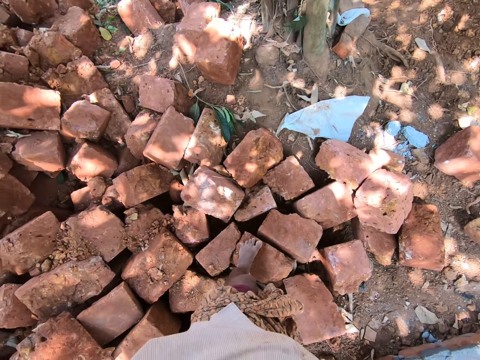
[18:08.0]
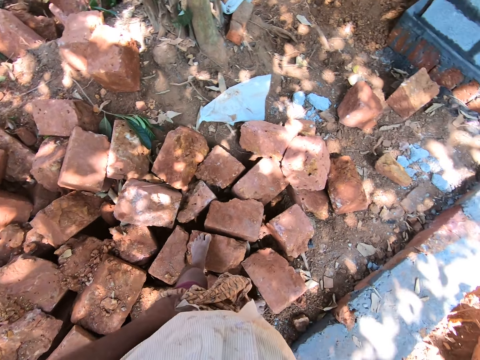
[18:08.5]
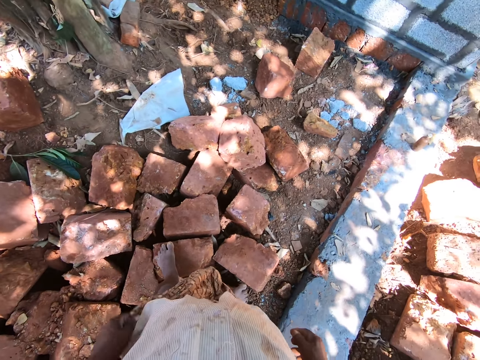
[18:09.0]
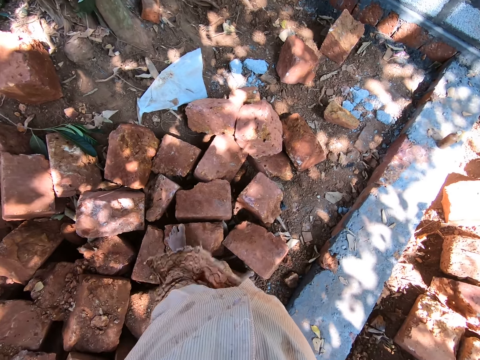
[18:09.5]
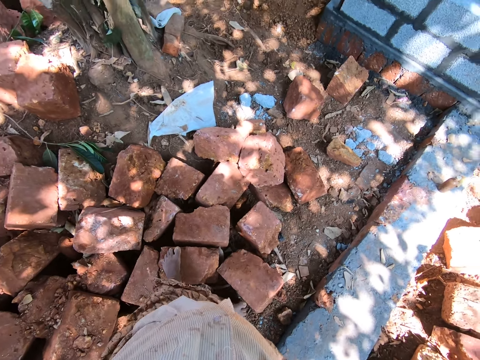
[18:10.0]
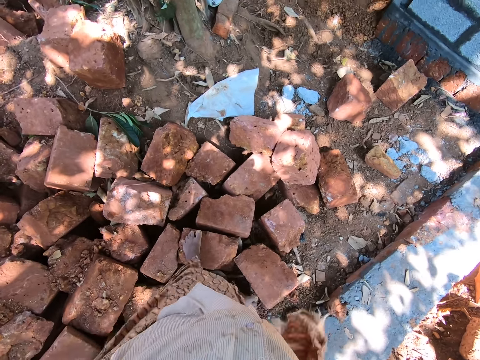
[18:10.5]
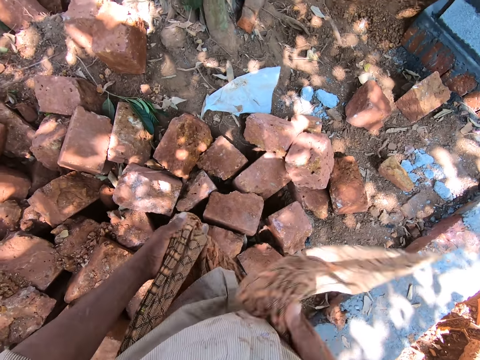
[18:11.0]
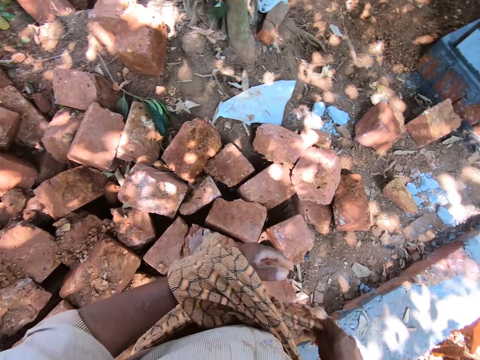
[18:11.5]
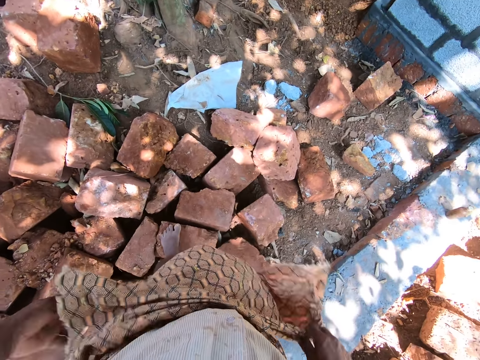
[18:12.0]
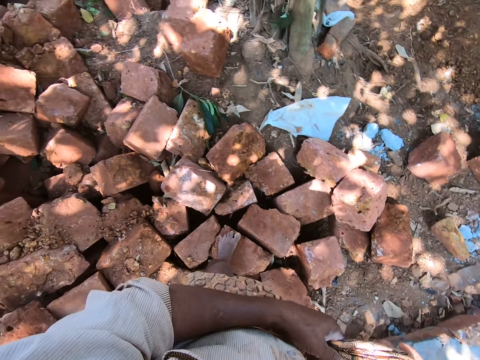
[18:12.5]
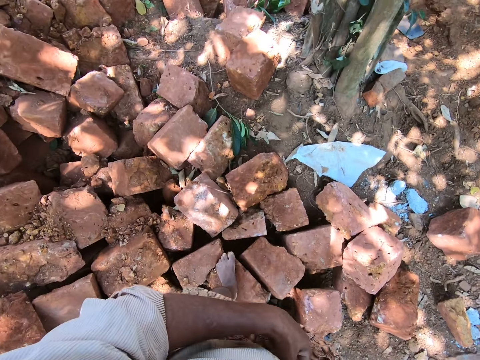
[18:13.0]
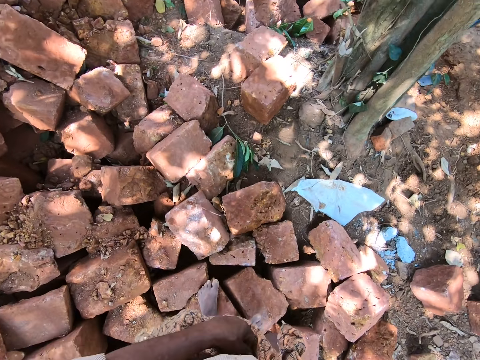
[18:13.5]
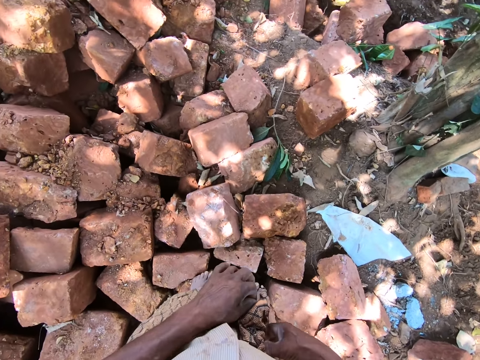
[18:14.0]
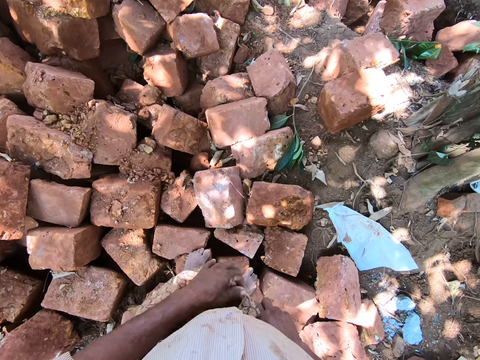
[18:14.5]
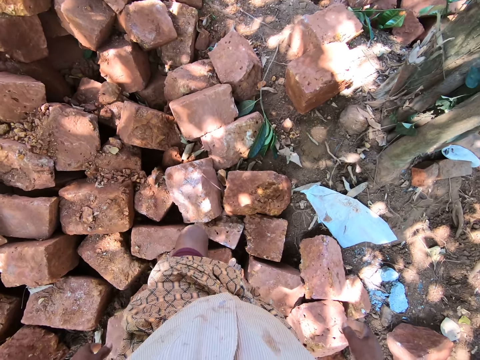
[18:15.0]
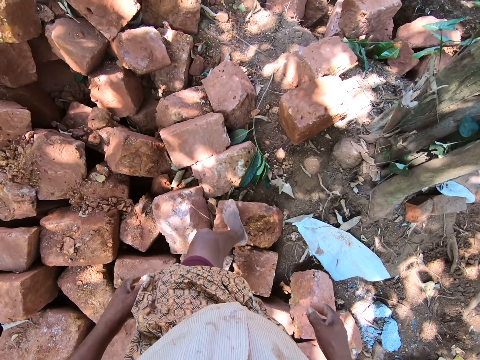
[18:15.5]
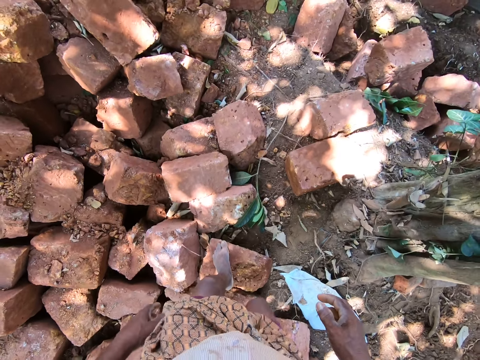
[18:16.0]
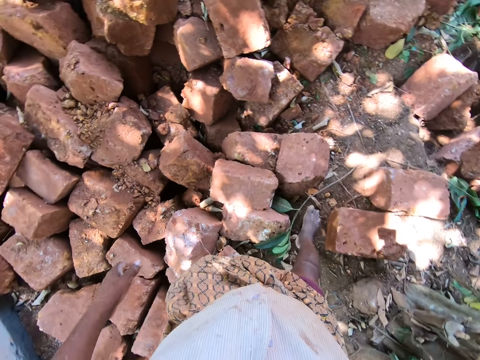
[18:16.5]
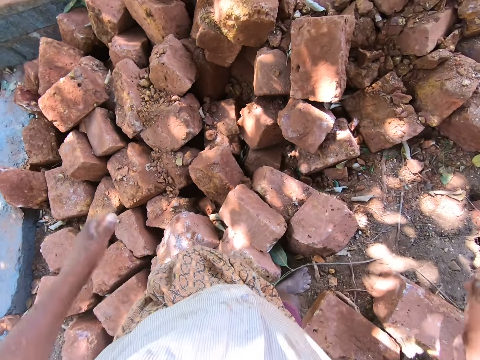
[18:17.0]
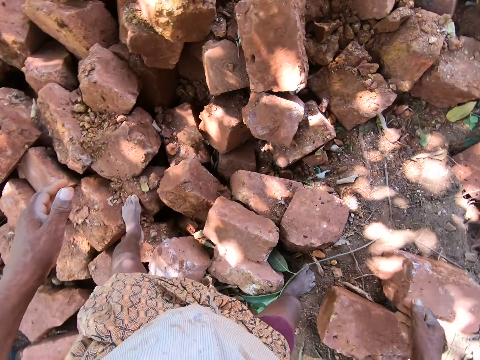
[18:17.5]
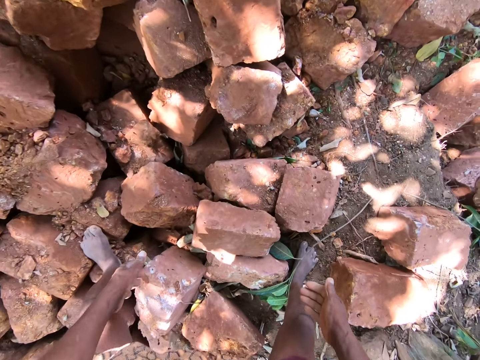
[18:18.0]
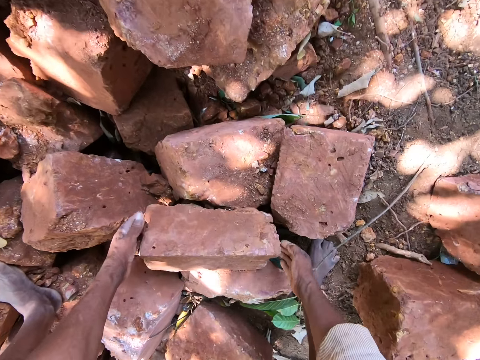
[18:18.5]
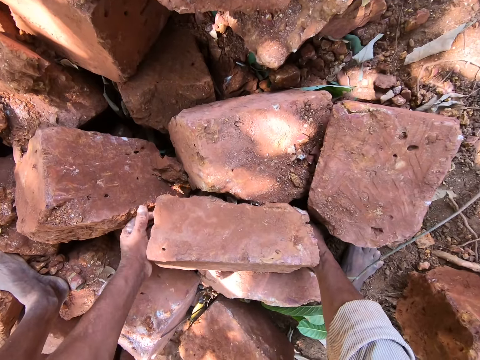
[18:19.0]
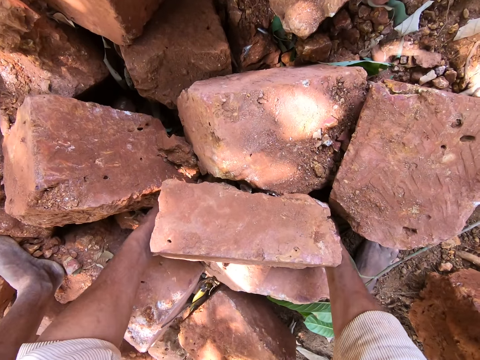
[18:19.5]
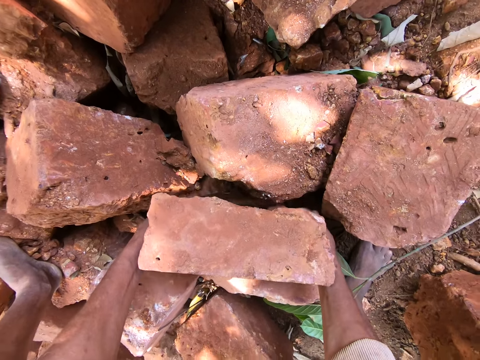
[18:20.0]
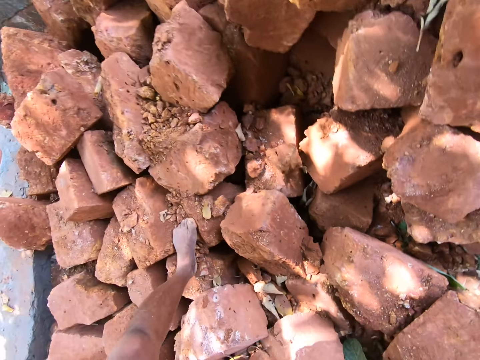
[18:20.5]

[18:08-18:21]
The camera wearer adjusts his wrapper with both hands. He folds the cloth. He walks on top of the bricks. He picks up a mud brick from a pile of mud bricks with both hands. He carries the brick.

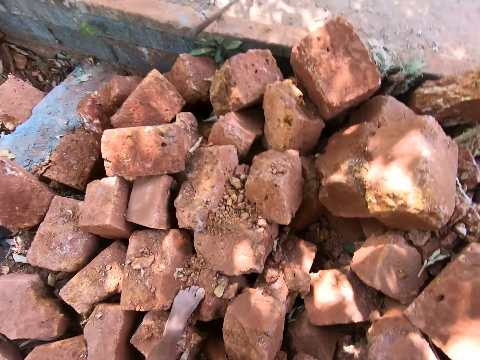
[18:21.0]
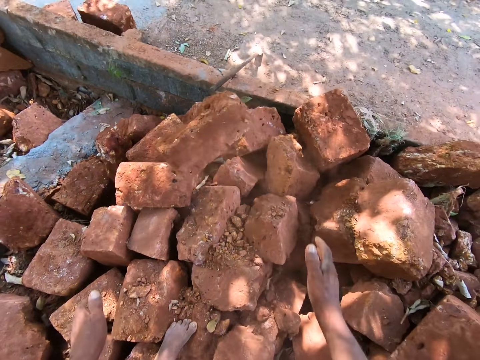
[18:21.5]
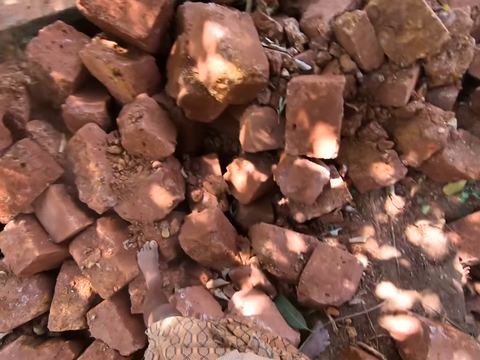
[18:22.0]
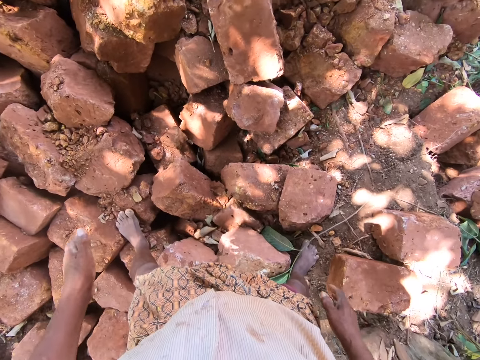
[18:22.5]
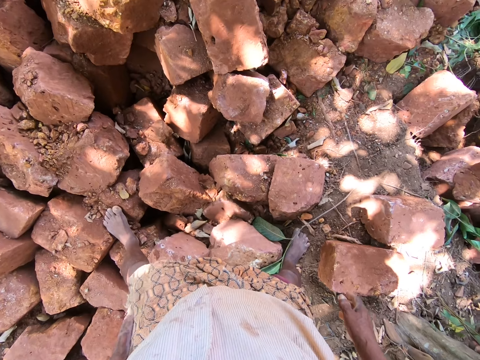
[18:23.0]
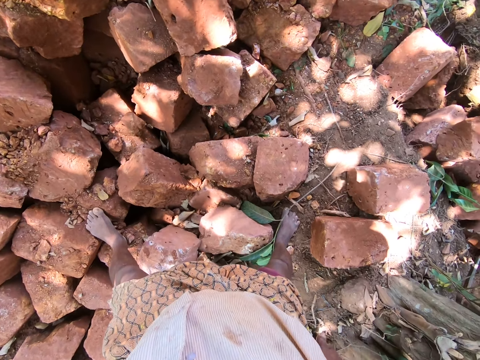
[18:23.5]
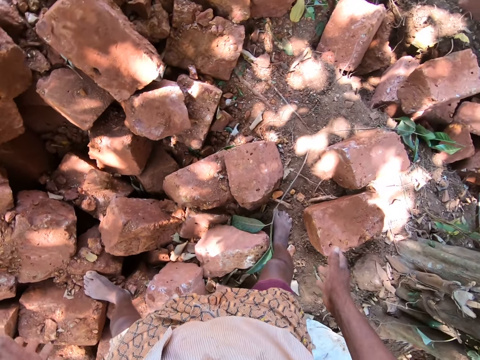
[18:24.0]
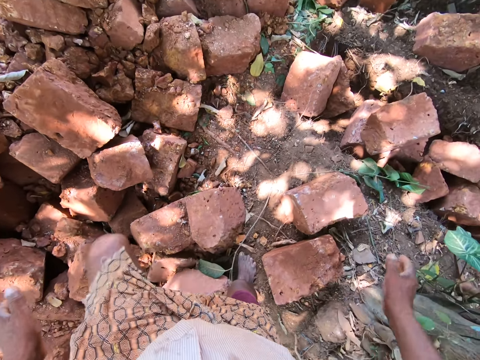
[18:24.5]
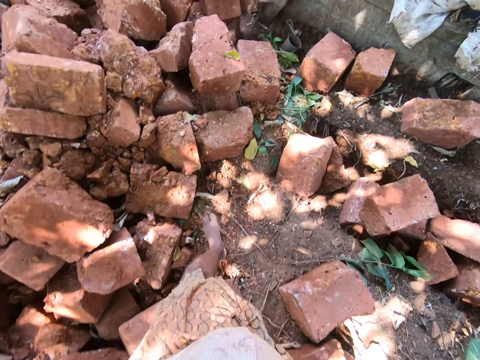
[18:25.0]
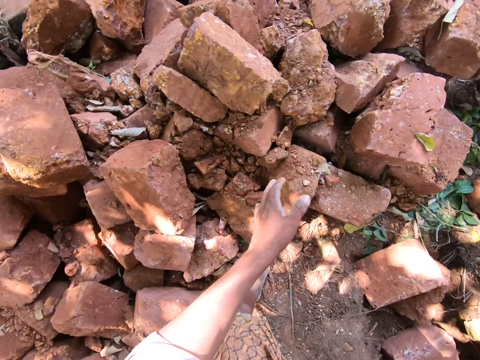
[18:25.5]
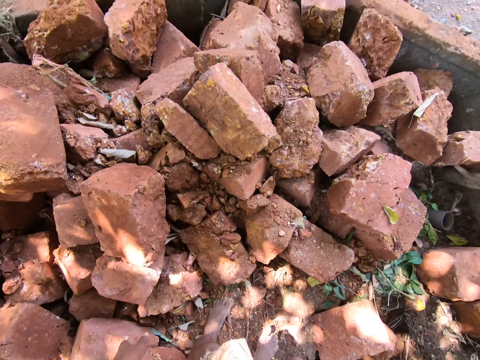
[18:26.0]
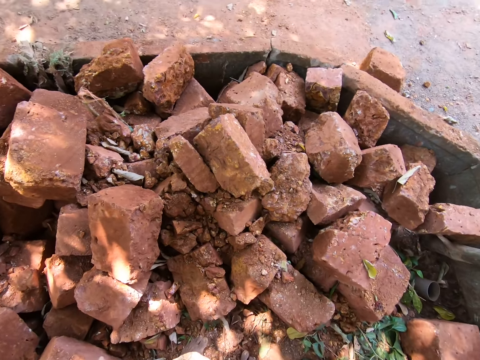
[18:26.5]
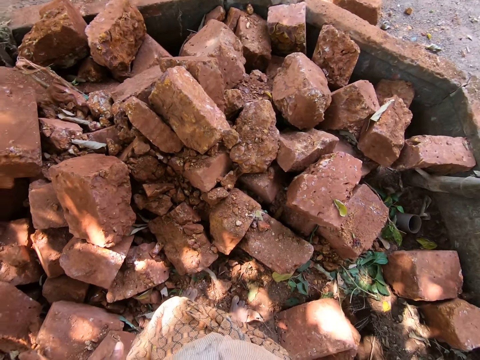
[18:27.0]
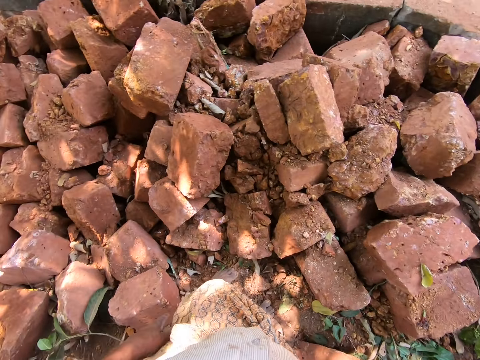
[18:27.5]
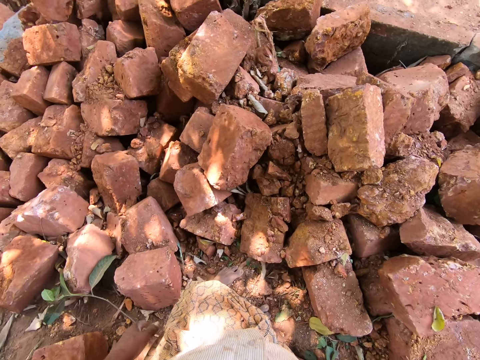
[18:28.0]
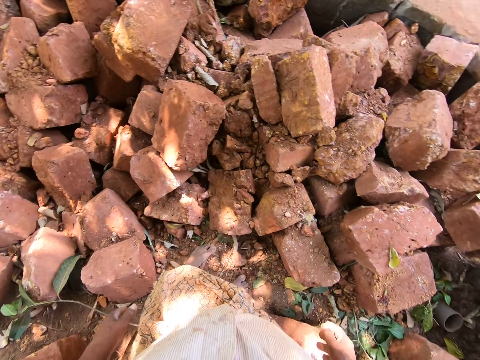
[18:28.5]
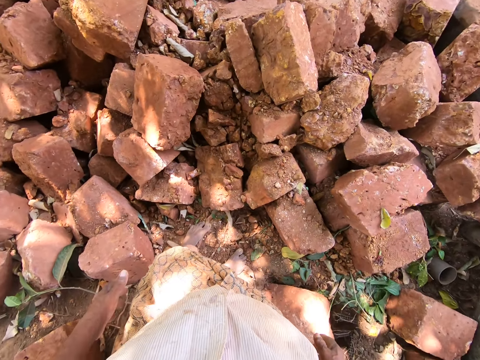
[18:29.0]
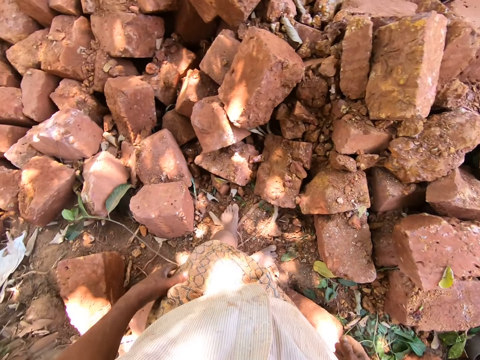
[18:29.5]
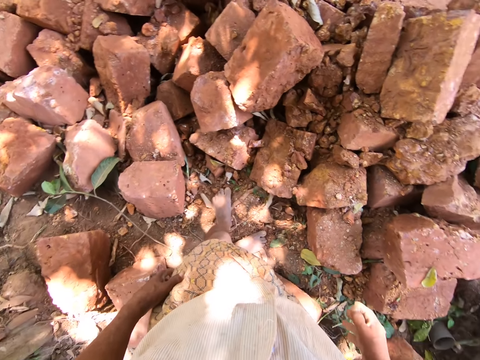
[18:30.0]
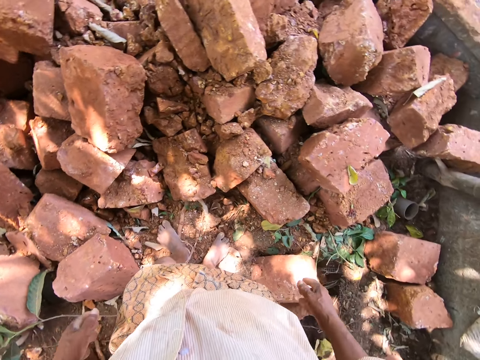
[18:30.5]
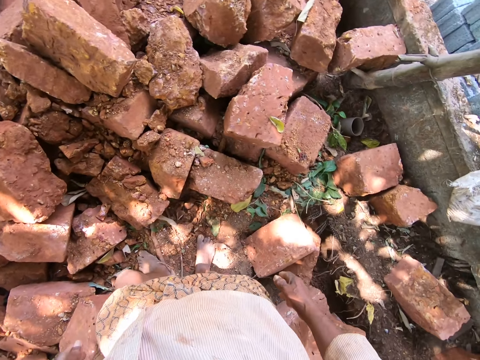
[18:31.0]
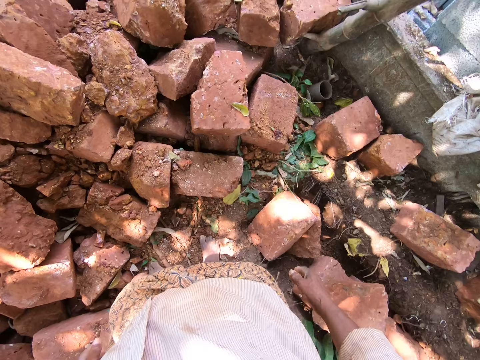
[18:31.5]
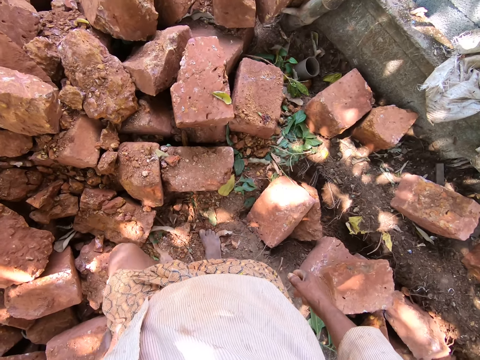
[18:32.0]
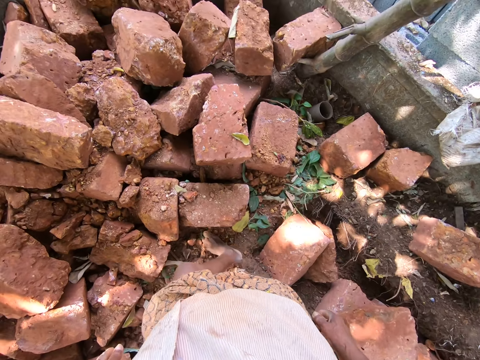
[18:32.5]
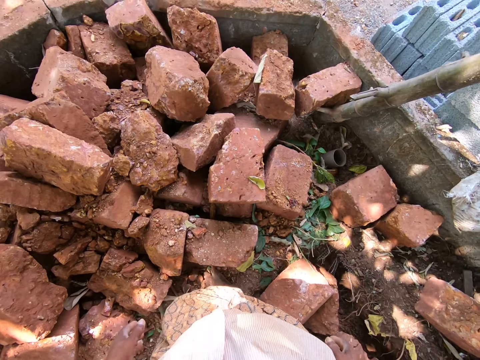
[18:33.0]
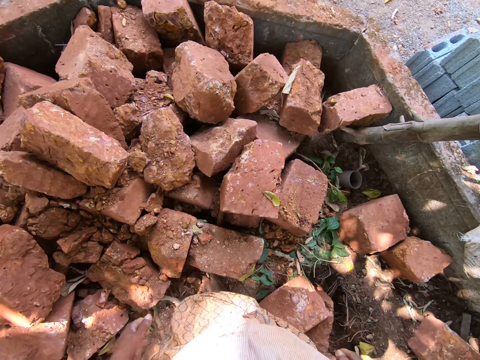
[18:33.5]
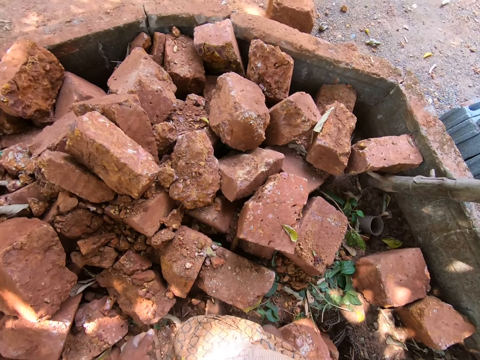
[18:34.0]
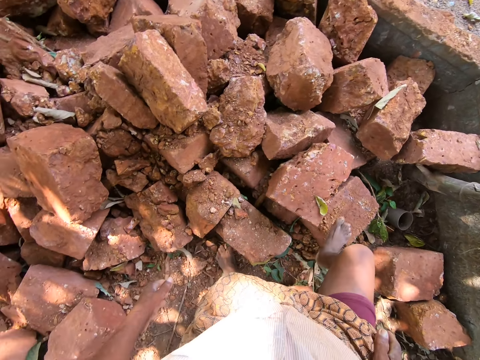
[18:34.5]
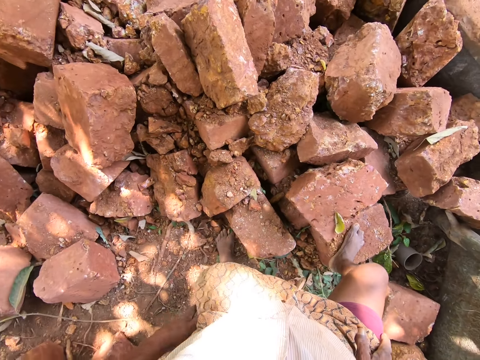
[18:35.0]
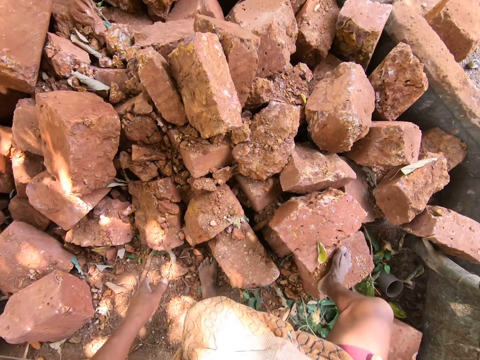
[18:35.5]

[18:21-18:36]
The camera wearer drops the mud brick on the pile of mud bricks with both hands. He wipes his left thigh with his left hand. He looks around. He wipes his right thigh with his right hand. He walks on top of the brick. He looks around.
